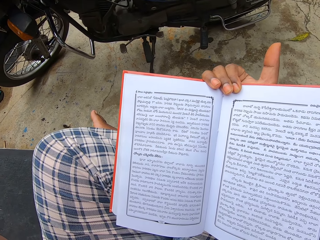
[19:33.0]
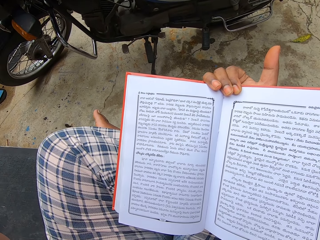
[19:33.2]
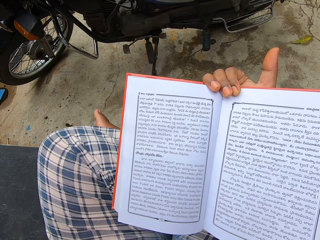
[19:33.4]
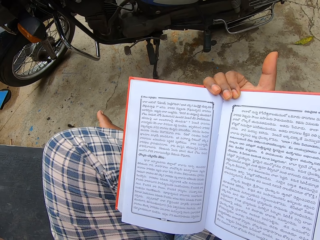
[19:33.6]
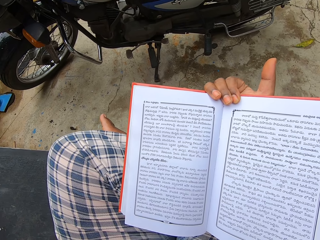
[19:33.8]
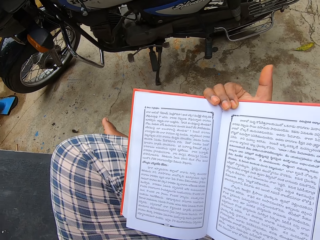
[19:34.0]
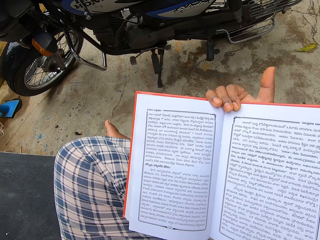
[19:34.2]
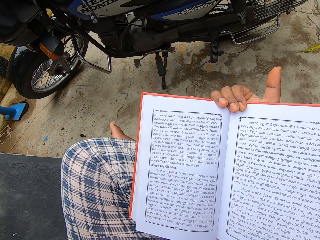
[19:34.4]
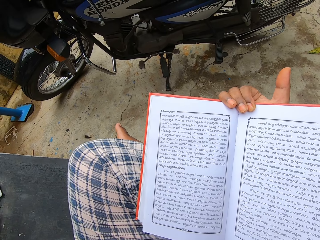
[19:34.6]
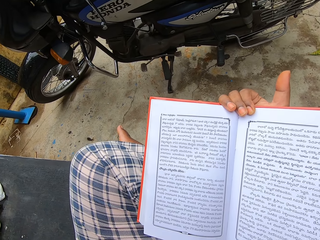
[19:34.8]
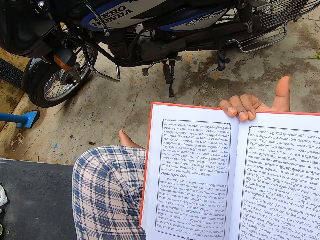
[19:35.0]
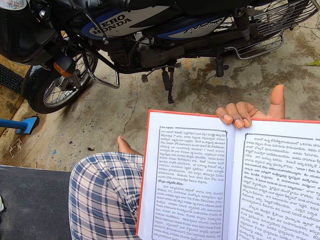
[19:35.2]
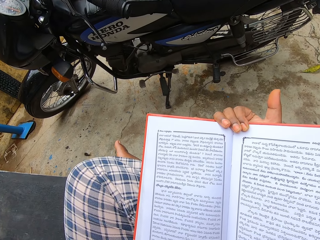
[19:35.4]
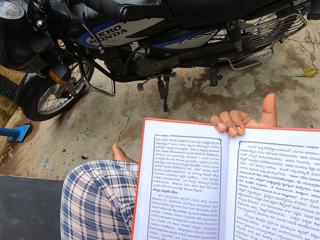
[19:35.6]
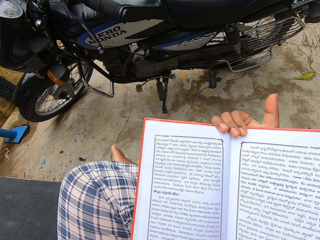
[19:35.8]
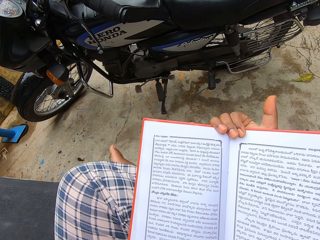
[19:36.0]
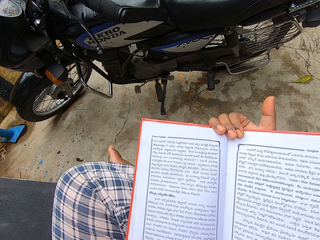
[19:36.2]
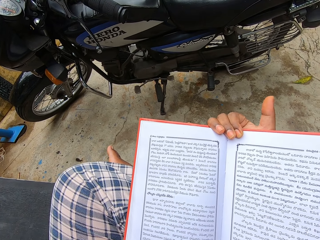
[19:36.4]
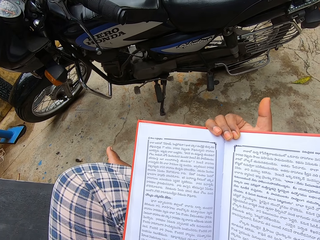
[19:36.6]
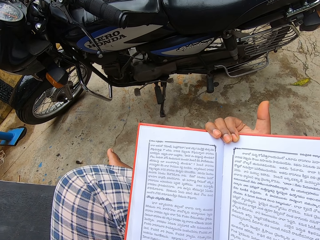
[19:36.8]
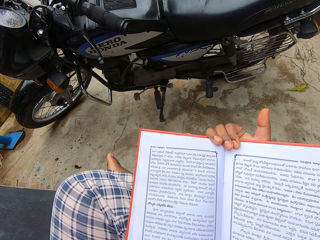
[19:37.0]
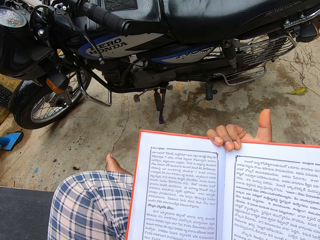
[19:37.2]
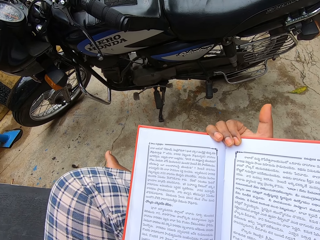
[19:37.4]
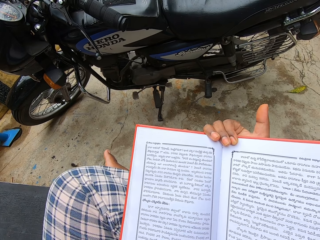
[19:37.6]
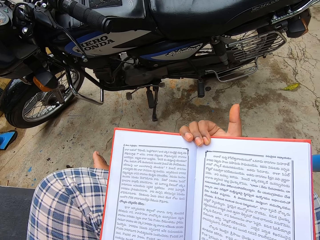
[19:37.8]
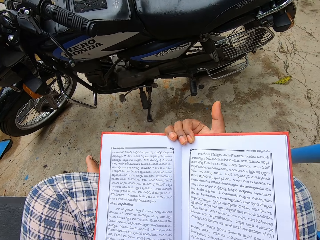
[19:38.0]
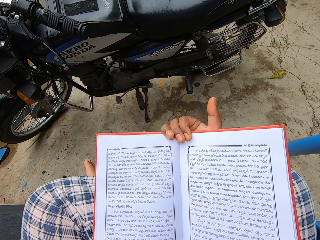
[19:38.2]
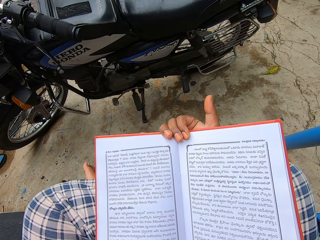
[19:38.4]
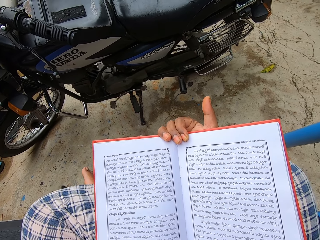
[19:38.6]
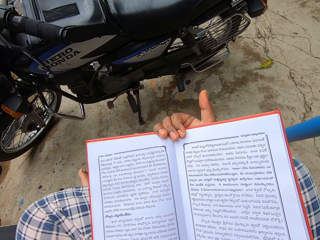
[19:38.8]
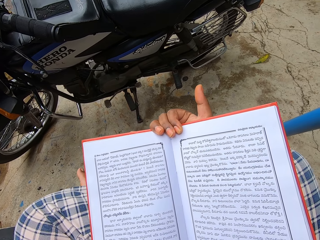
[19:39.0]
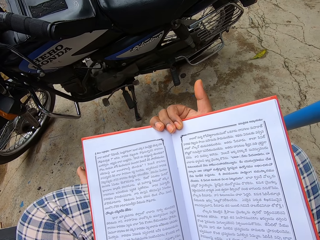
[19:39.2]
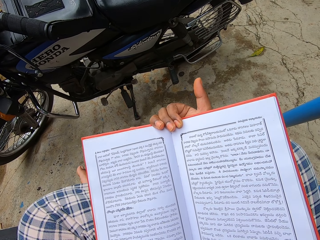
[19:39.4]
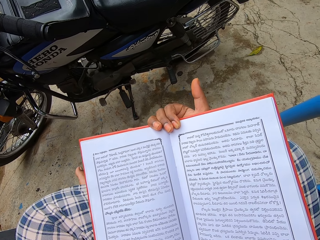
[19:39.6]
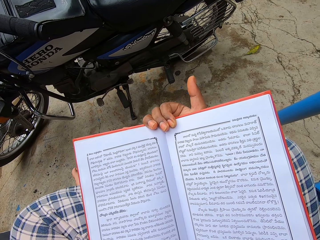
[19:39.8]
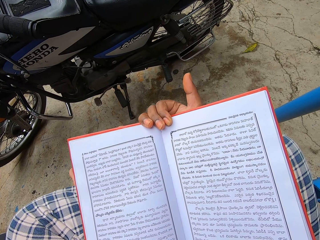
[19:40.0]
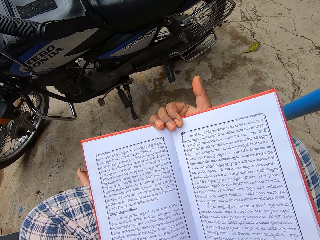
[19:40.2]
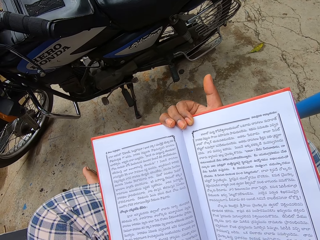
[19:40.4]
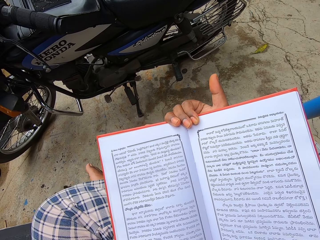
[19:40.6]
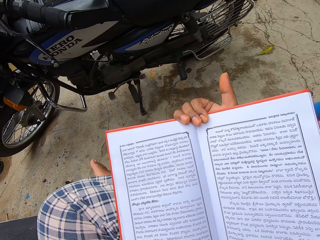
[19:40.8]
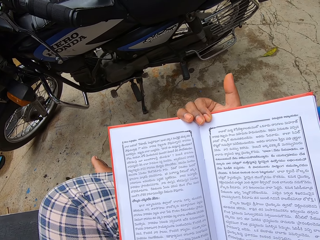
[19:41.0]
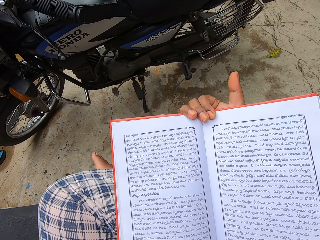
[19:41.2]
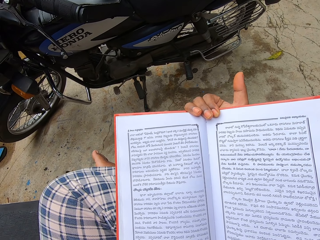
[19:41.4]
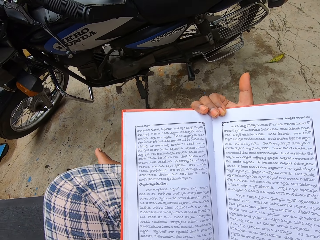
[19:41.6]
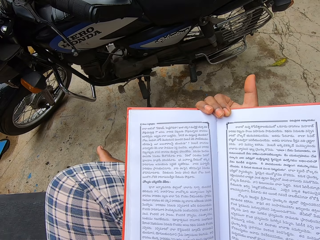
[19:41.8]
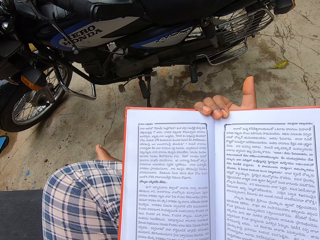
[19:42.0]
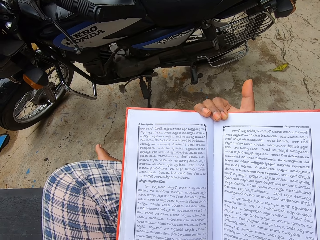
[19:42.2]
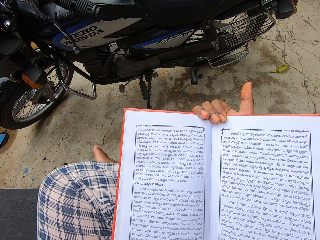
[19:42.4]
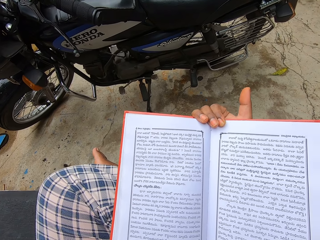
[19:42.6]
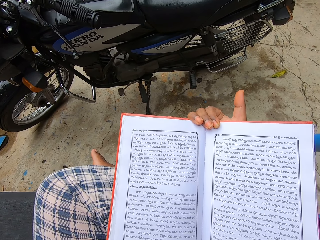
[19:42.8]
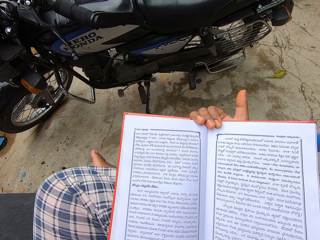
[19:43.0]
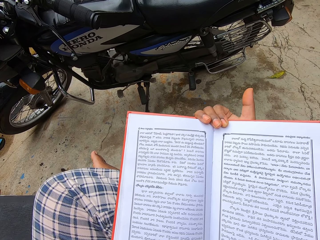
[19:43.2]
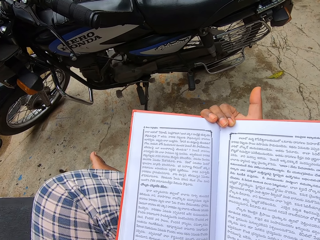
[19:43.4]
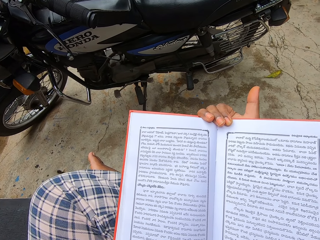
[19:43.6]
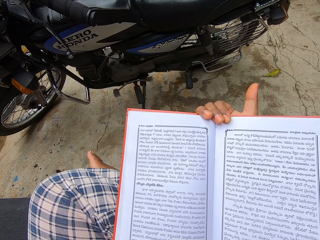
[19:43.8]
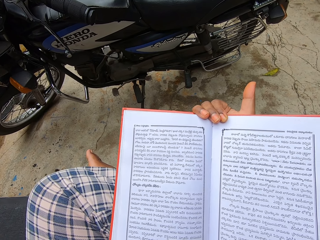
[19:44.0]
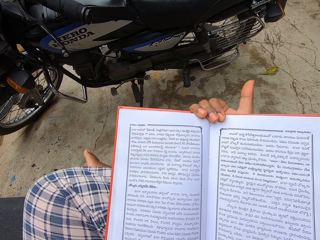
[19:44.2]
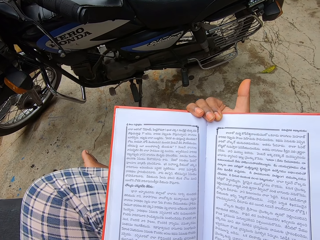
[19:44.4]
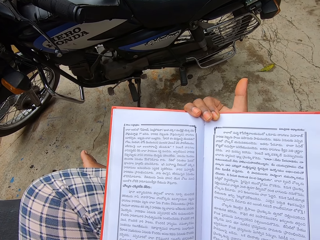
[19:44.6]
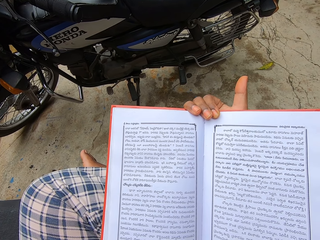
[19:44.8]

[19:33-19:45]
The camera wearer adjusts the camera. They read a book.

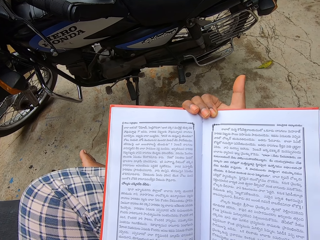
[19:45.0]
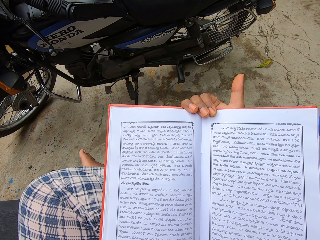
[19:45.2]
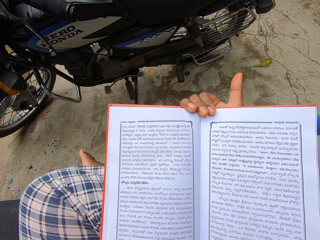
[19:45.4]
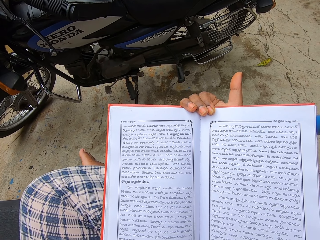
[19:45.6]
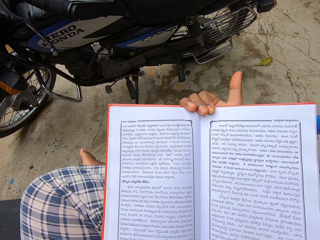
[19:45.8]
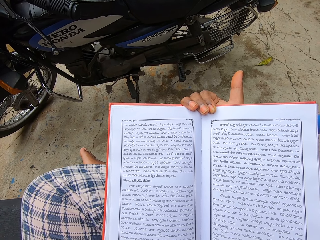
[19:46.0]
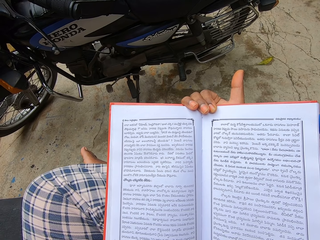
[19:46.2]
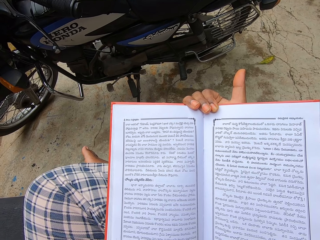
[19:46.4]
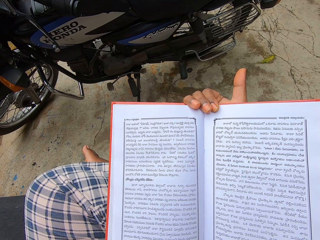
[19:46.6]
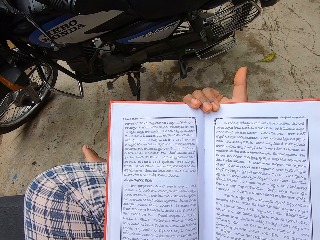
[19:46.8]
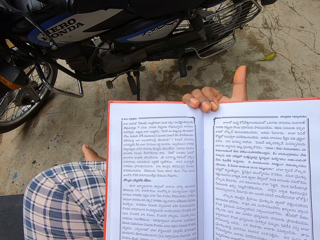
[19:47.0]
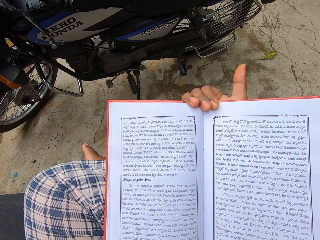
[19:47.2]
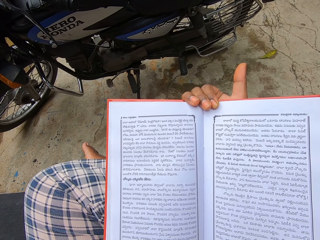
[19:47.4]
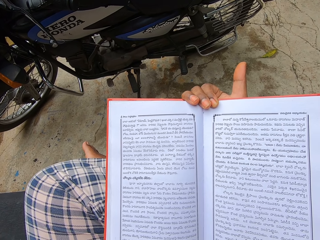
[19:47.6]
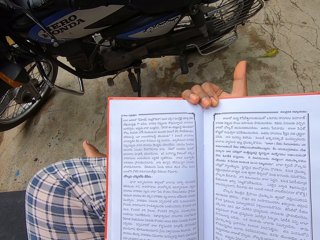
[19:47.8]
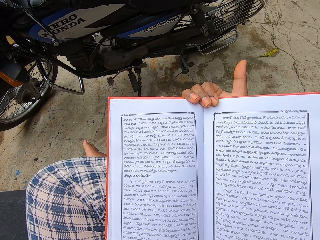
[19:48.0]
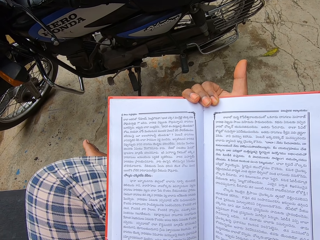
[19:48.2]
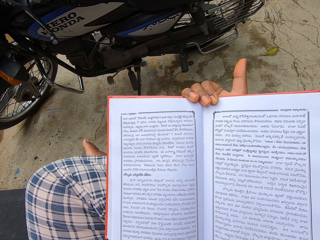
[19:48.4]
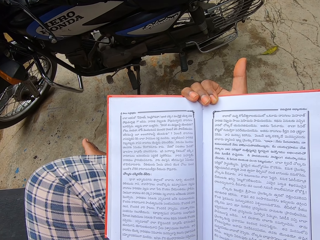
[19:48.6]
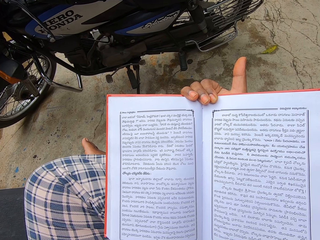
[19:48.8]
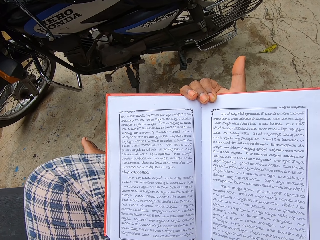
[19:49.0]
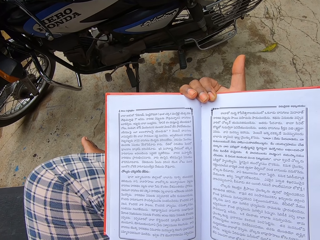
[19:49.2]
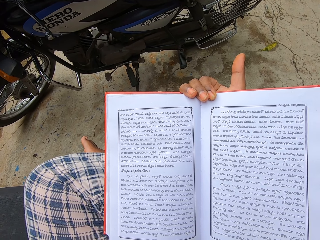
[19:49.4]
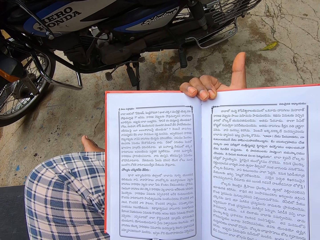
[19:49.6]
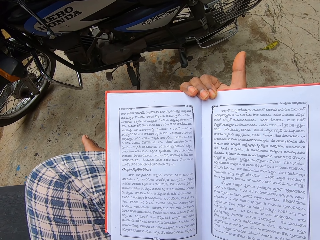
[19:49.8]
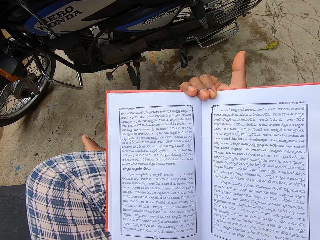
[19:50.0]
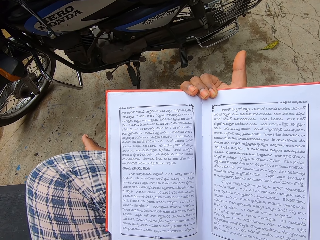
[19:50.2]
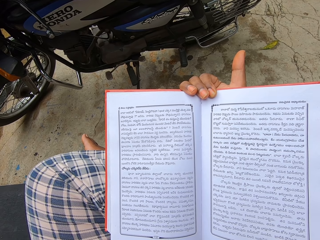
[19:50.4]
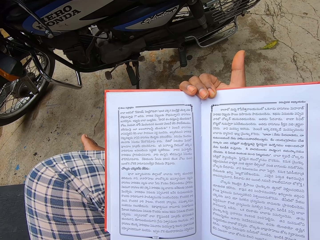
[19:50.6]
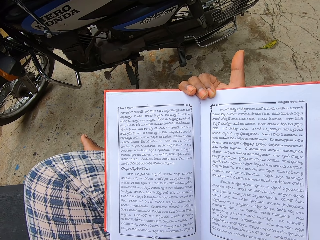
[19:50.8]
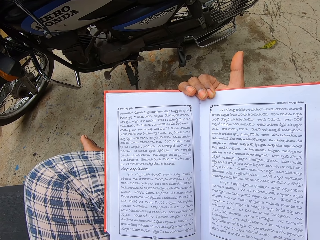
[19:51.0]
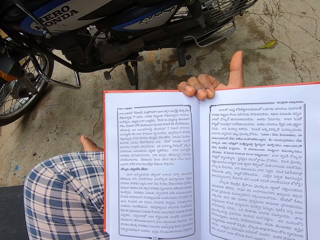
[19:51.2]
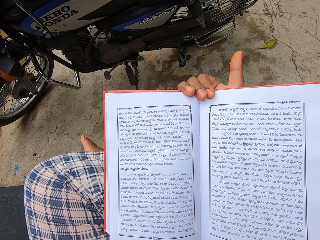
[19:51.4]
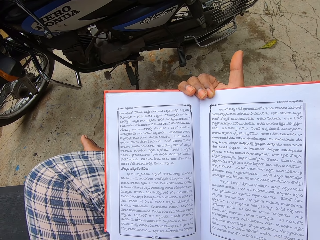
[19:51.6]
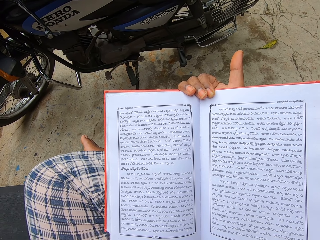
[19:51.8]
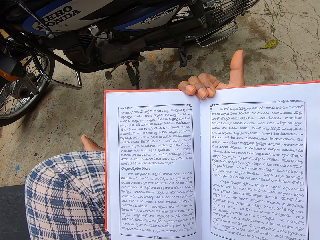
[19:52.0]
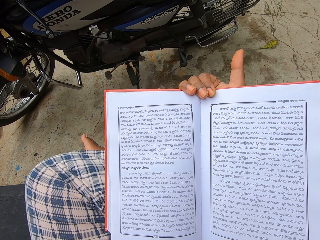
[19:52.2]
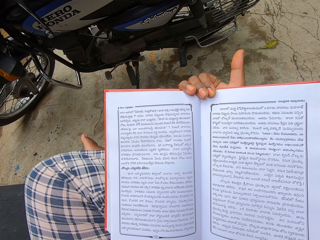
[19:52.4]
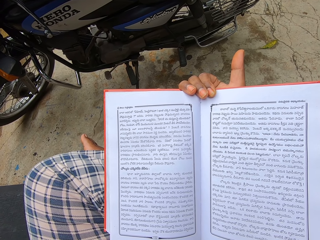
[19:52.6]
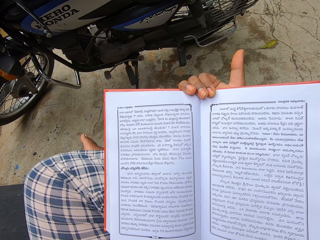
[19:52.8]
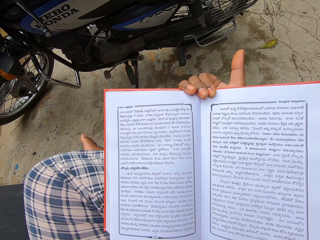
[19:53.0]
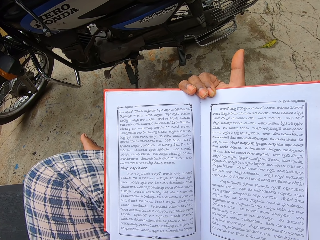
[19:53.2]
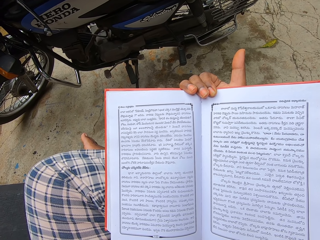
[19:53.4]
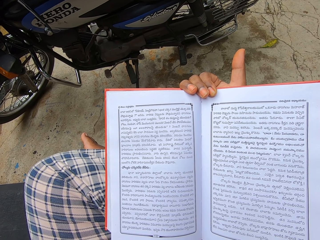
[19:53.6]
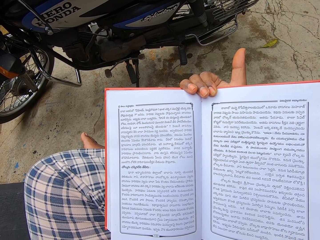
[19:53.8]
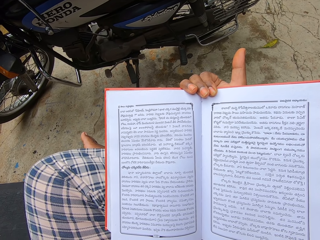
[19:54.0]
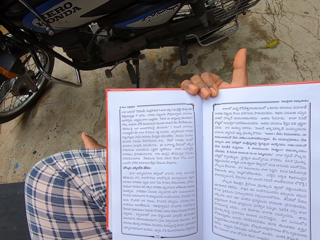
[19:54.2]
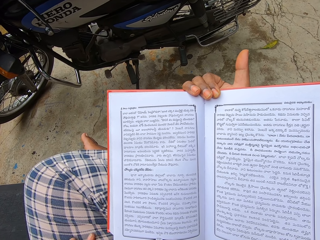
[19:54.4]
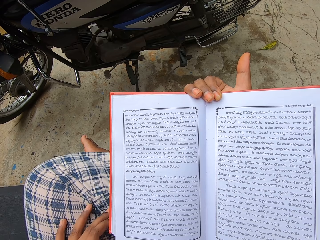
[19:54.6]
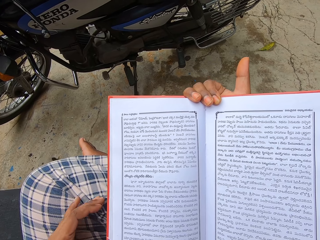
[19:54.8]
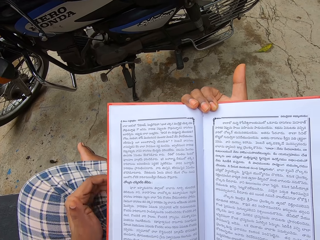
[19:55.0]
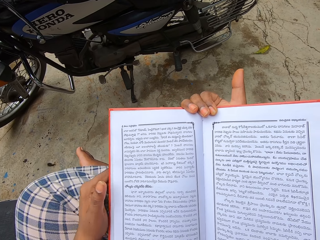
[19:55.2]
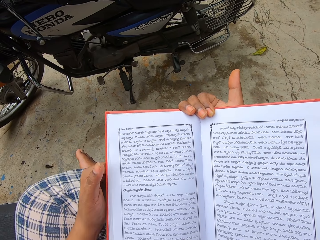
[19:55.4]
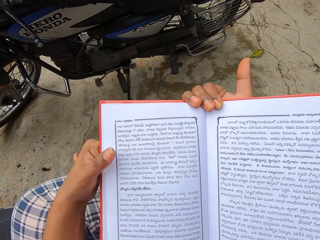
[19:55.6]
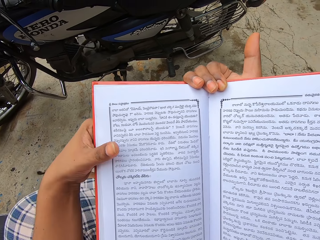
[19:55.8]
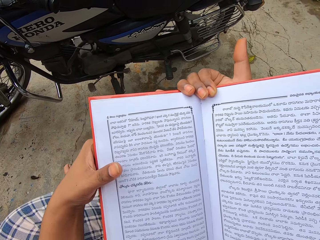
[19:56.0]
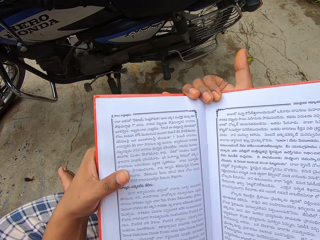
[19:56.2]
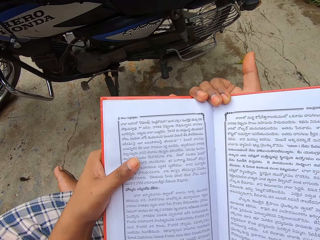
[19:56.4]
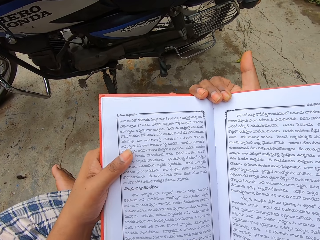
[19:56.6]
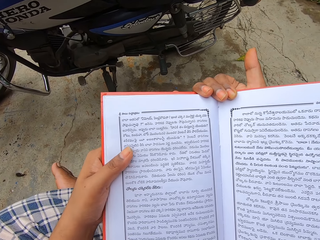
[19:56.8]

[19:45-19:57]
The camera wearer adjusts the left hand on the book.
